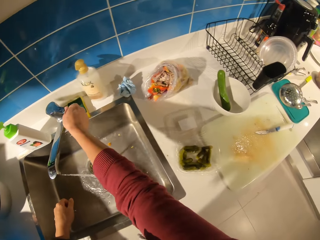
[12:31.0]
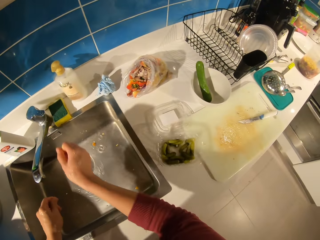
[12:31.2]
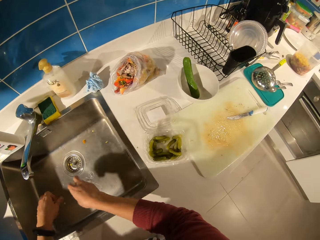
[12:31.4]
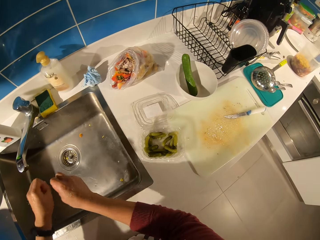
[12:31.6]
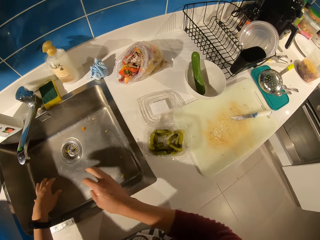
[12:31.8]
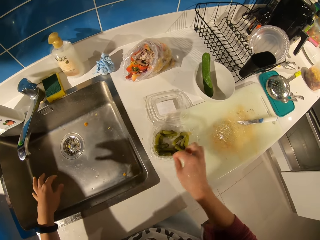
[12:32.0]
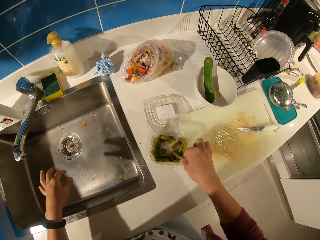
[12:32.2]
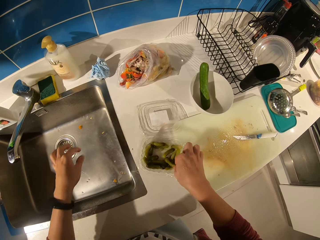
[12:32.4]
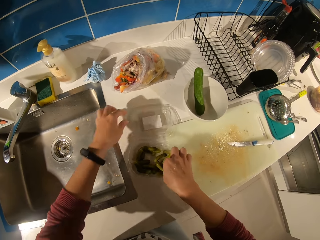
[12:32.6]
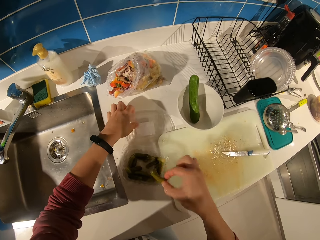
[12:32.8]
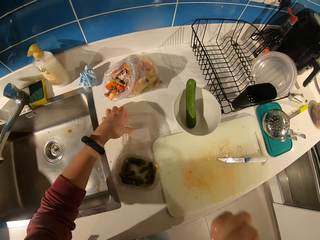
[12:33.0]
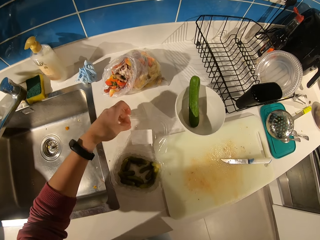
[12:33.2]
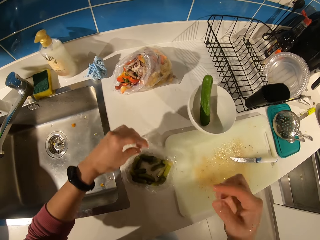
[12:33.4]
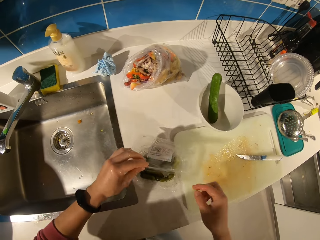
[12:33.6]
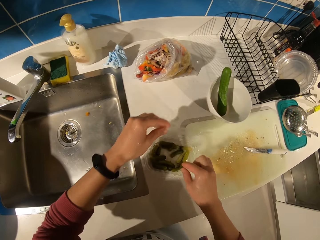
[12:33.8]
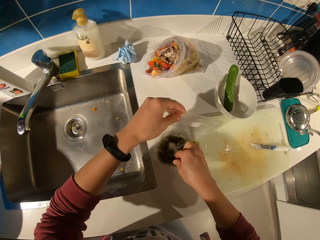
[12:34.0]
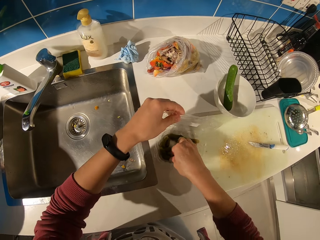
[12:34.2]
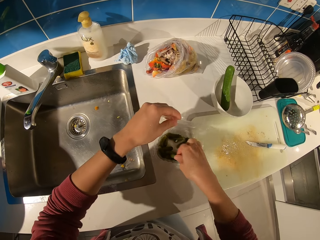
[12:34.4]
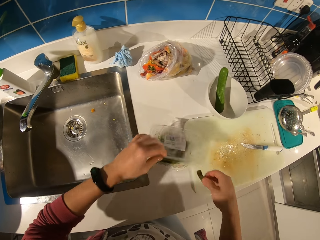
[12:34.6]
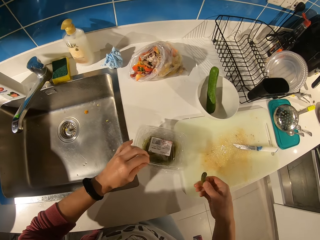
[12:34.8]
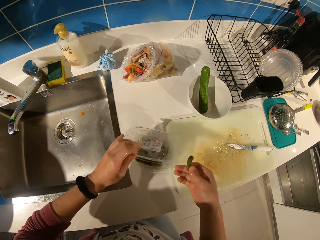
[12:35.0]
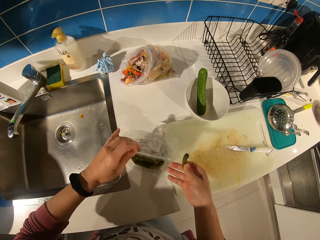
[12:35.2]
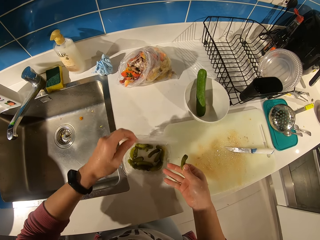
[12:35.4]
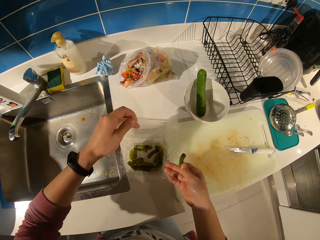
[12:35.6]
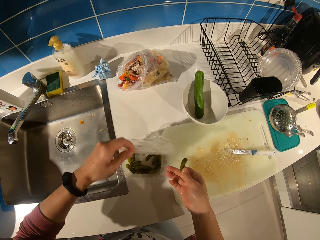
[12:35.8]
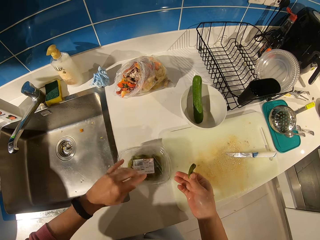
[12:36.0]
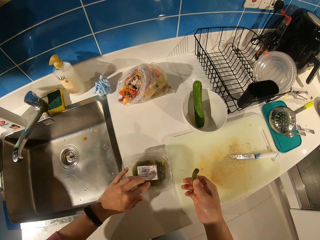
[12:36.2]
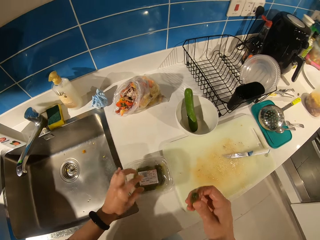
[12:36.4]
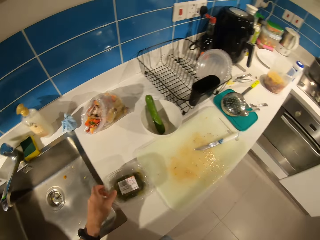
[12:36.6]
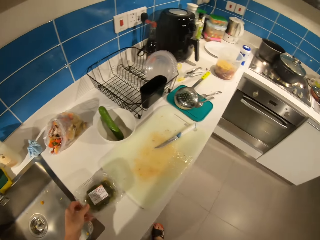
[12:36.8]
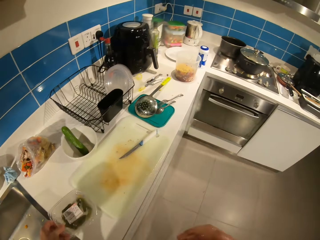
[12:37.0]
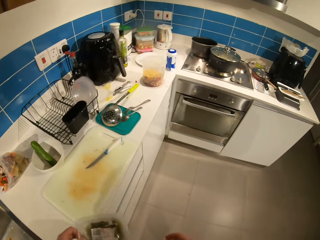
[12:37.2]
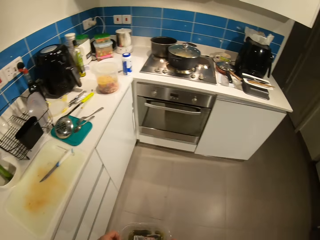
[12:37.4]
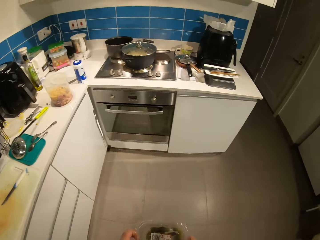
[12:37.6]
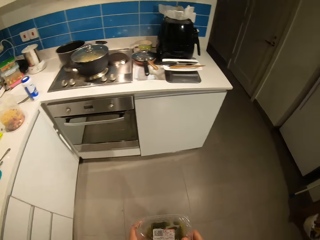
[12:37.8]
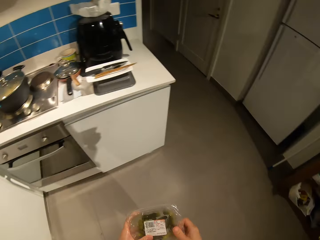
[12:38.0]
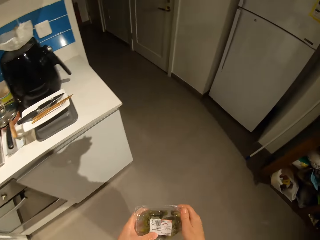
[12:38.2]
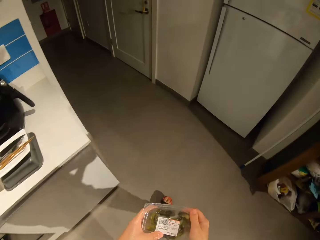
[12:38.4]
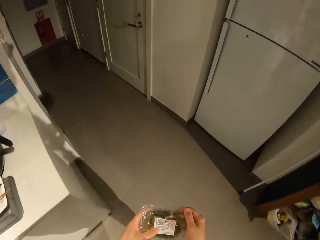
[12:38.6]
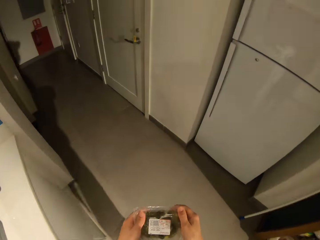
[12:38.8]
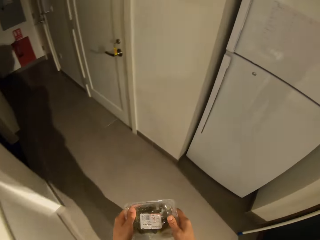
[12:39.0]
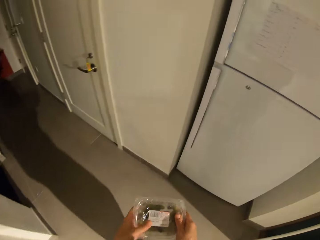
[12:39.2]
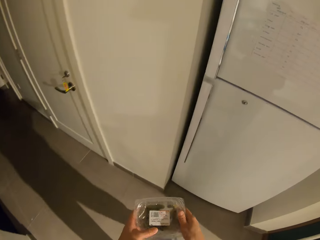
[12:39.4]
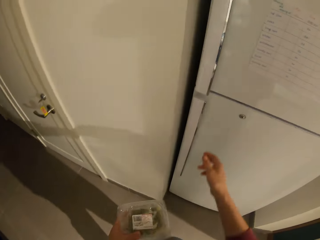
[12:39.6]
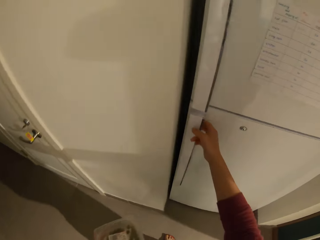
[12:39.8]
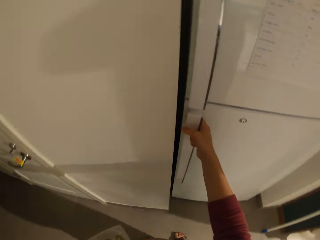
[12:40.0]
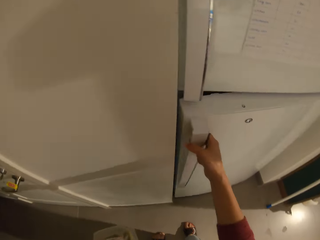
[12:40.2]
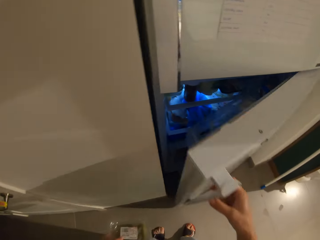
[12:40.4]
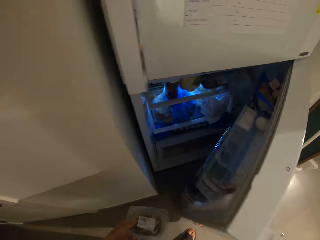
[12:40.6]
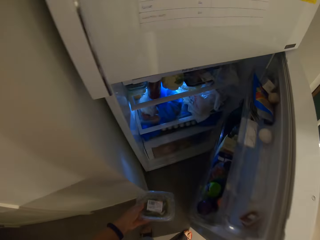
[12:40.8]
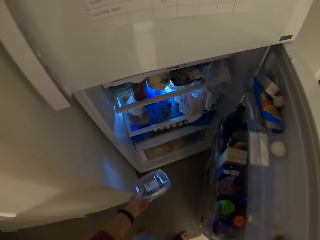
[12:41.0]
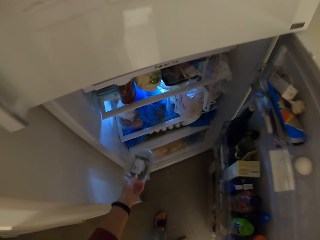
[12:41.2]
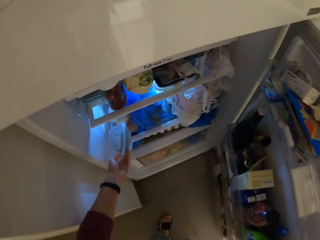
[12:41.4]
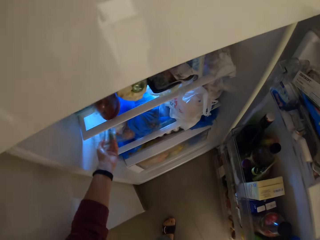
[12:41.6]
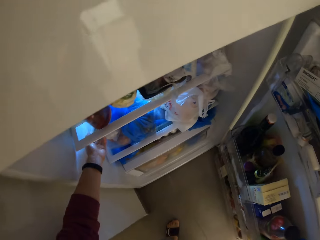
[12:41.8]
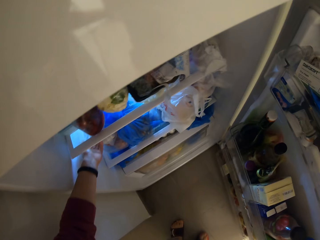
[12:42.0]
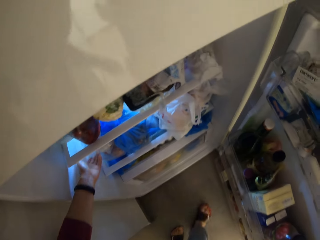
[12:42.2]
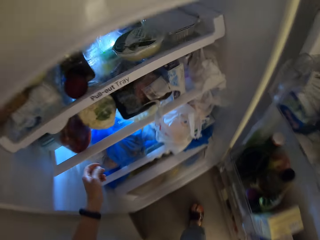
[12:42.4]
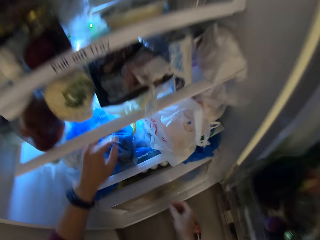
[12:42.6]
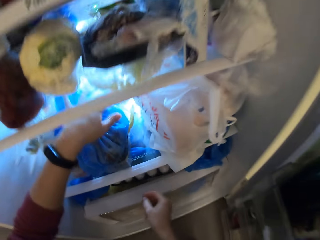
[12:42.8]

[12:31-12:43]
The camera wearer turns off the tap. They dry their hands. They pick a green bean or pickled cucumber from a transparent bowl. They eat the pickled cucumber. They cover the transparent bowl. They pick a green bean from the transparent bowl. They cover the transparent bowl. They eat the pickled cucumber. They pick up the container. They carry the transparent bowl. They walk in the room towards a fridge. They open the fridge. They drop the transparent bowl in the fridge.

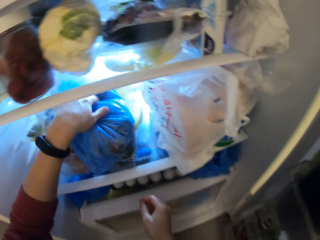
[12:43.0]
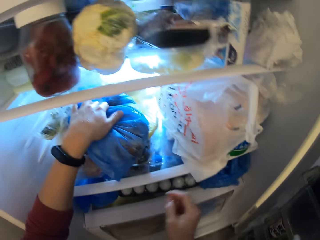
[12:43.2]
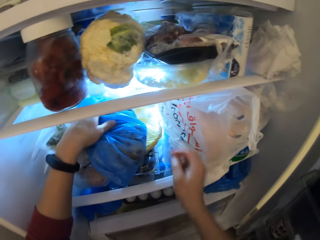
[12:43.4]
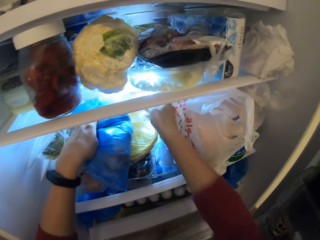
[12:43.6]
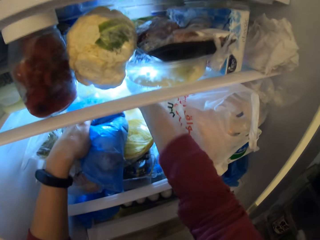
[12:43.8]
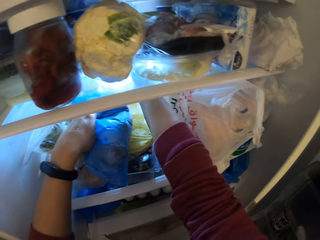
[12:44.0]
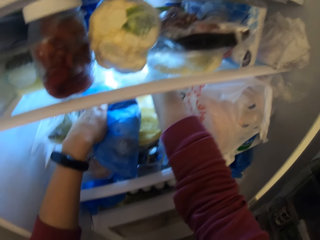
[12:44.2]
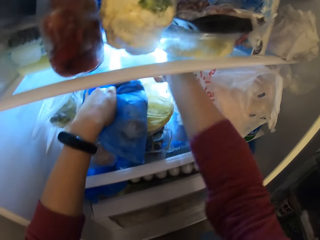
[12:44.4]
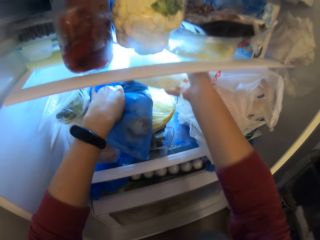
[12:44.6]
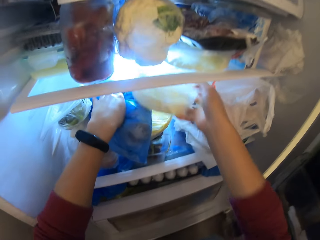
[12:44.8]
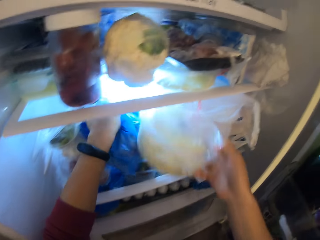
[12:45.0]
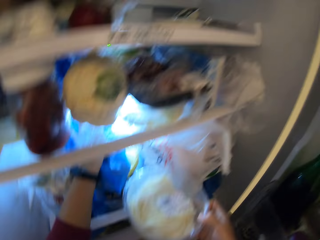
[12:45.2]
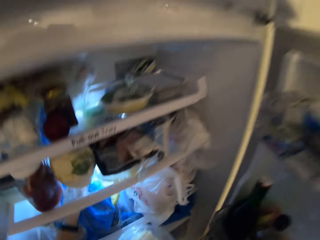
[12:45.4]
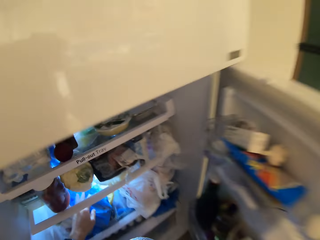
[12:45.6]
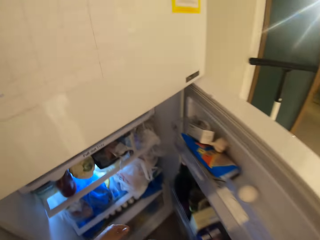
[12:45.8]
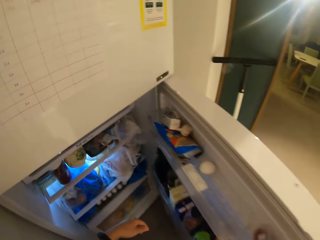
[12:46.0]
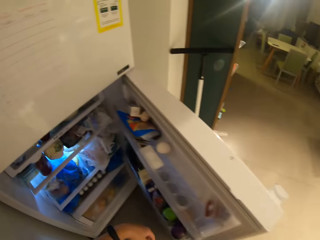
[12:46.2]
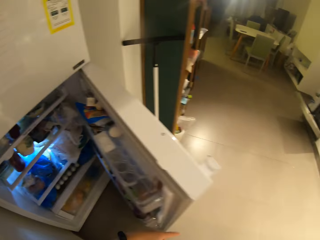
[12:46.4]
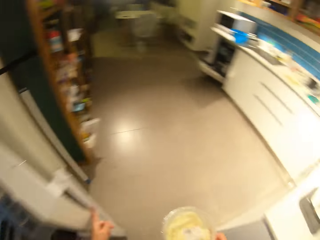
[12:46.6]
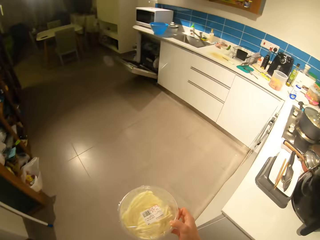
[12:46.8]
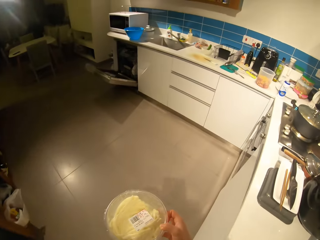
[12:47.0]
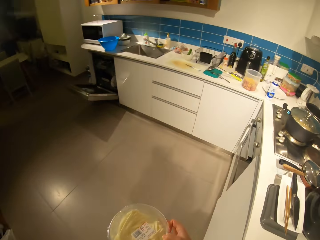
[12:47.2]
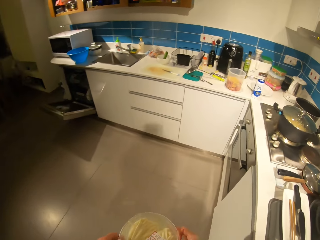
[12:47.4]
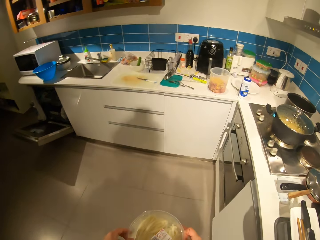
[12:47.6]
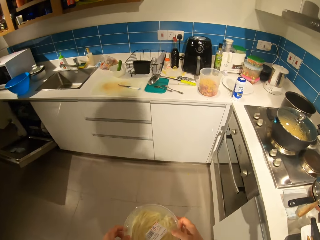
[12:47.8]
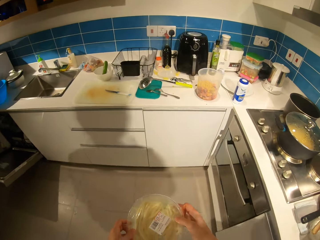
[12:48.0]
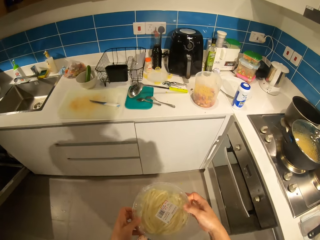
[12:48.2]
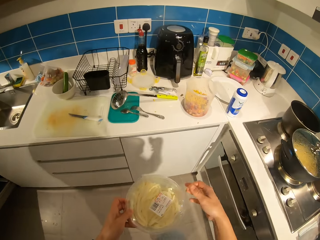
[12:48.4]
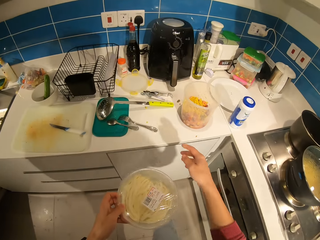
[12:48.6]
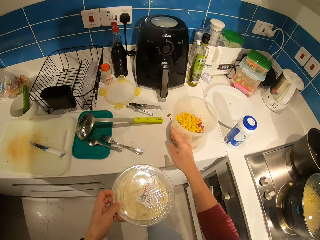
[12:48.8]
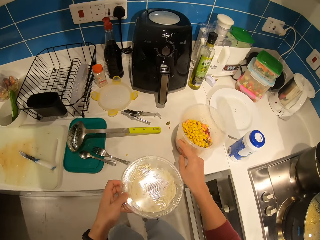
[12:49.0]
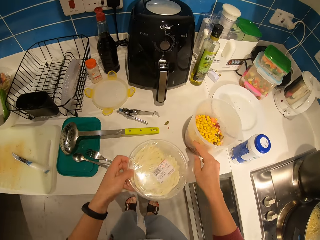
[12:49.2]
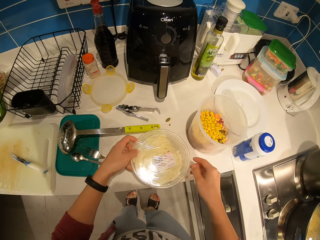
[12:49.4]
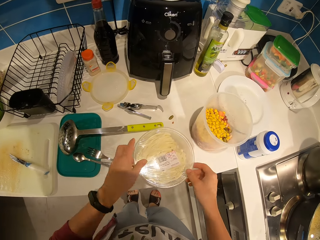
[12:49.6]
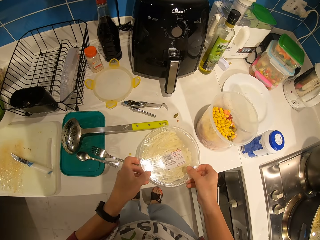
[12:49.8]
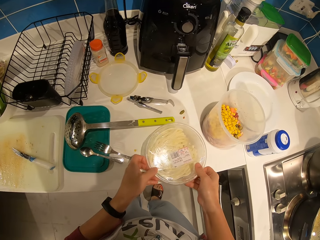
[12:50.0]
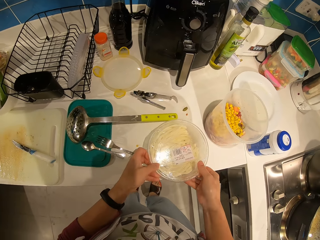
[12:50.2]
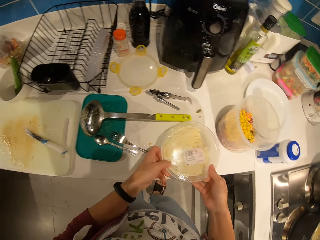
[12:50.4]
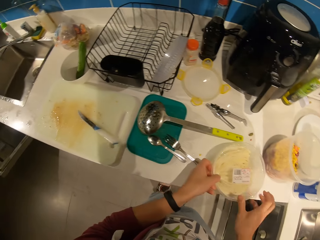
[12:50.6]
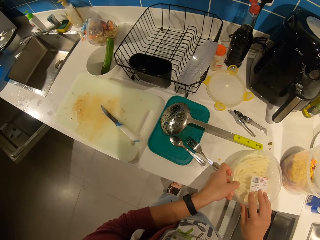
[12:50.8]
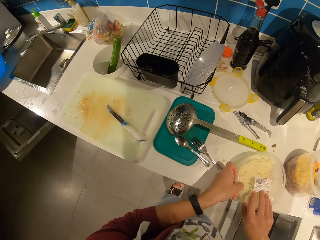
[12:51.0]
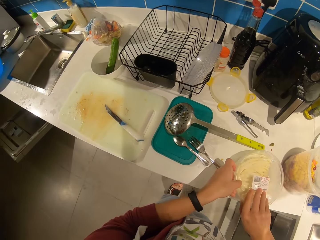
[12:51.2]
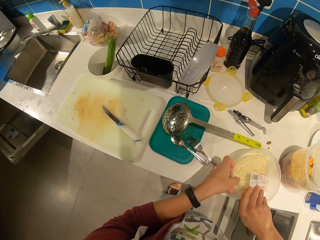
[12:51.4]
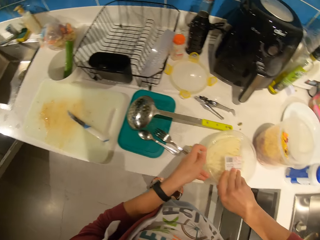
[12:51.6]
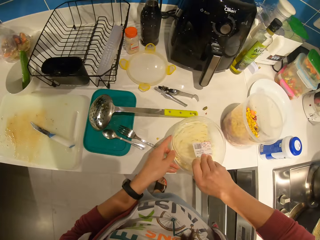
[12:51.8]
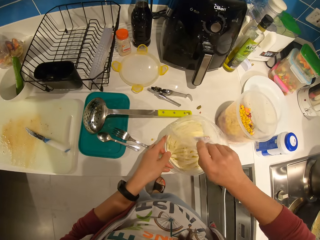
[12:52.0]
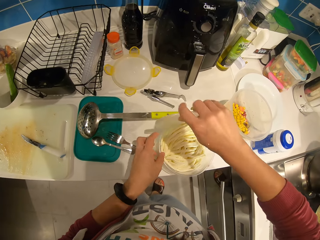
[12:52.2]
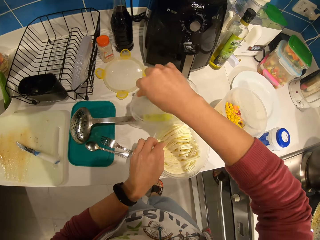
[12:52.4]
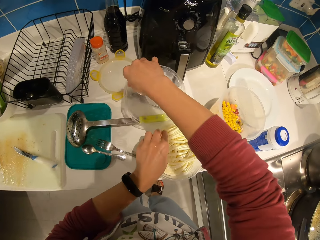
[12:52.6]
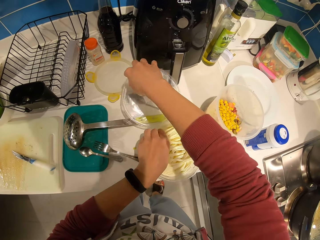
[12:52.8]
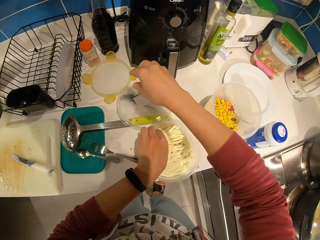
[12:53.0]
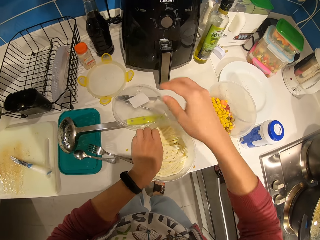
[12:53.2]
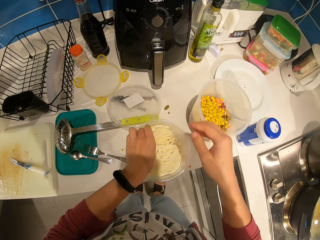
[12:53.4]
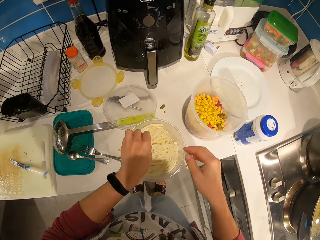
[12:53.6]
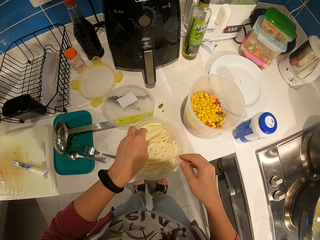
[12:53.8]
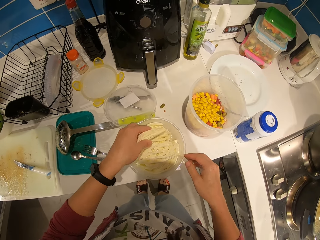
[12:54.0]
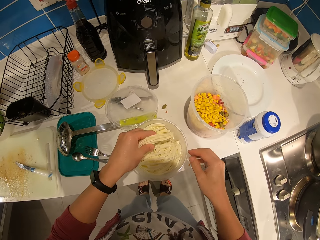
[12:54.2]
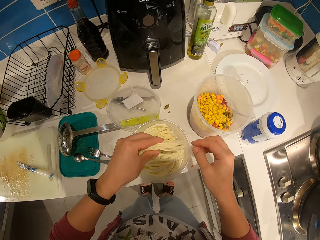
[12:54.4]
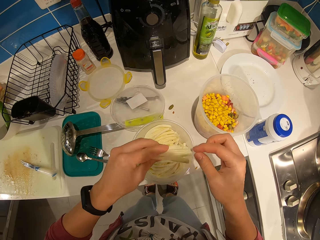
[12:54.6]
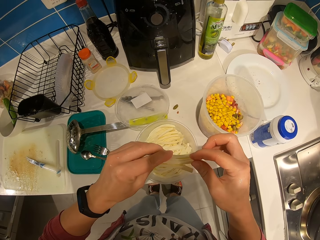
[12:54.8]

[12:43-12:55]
The camera wearer touches a nylon paper. They move a blue bag in the fridge. They pick a bowl from the fridge. They close the fridge. They walk towards the counter. They move the bowl of vegetable. They drop the bowl on the counter. They open the bowl. They pick some chips from the bowl.
